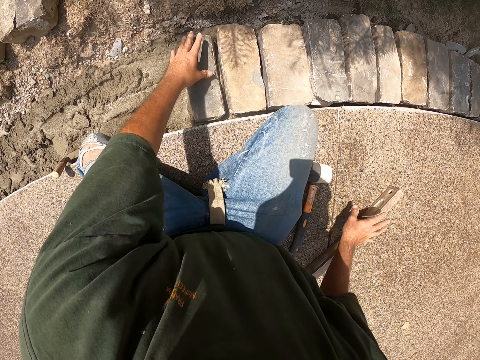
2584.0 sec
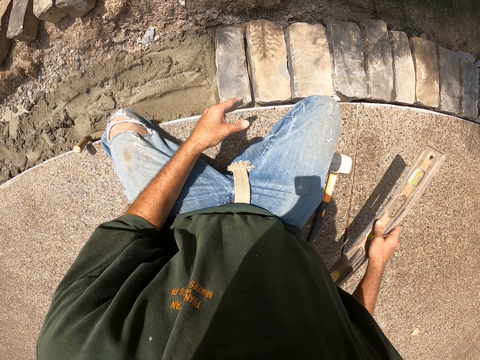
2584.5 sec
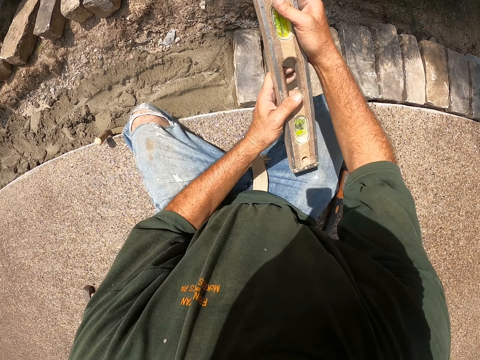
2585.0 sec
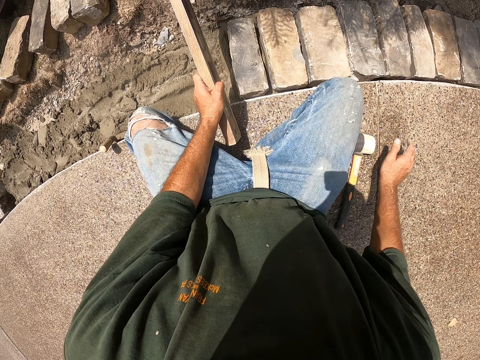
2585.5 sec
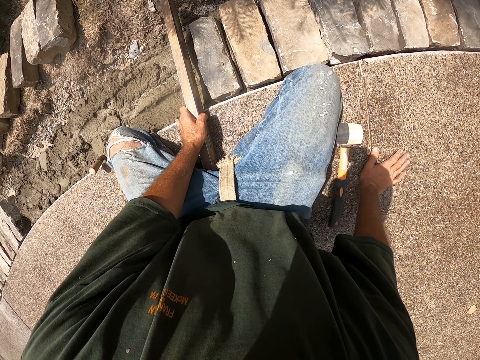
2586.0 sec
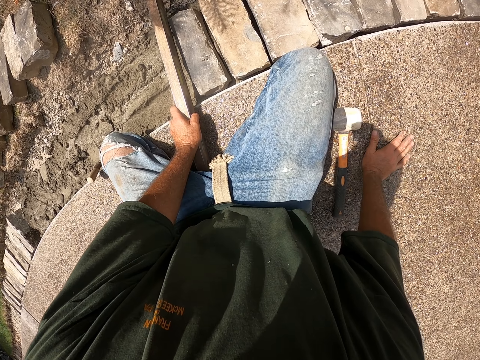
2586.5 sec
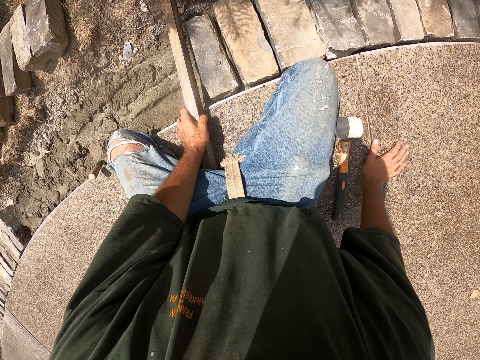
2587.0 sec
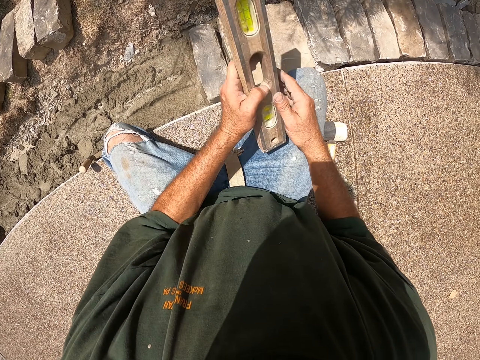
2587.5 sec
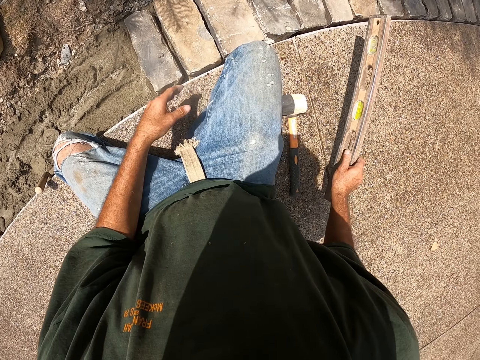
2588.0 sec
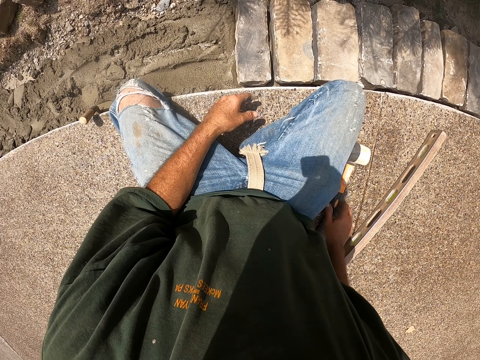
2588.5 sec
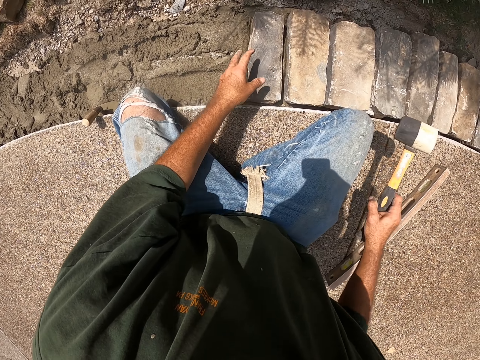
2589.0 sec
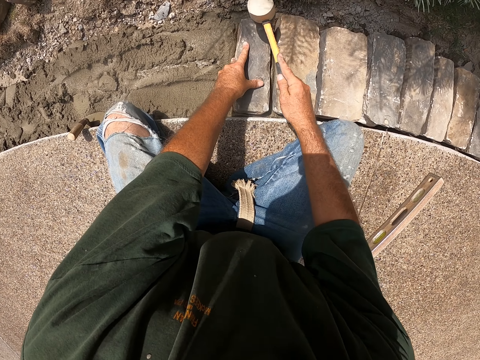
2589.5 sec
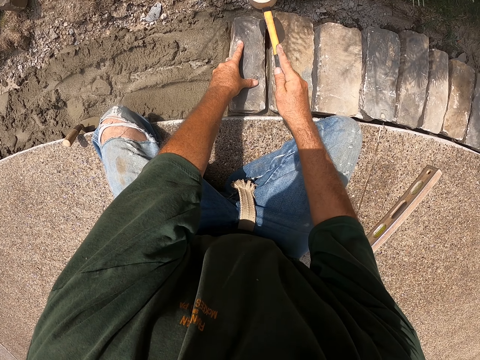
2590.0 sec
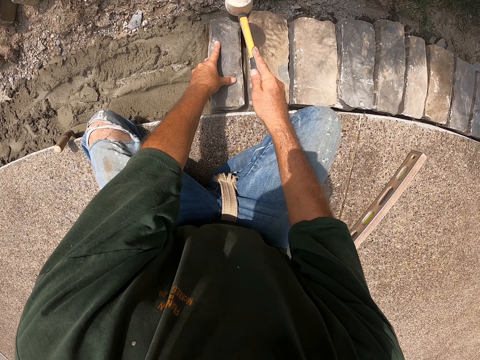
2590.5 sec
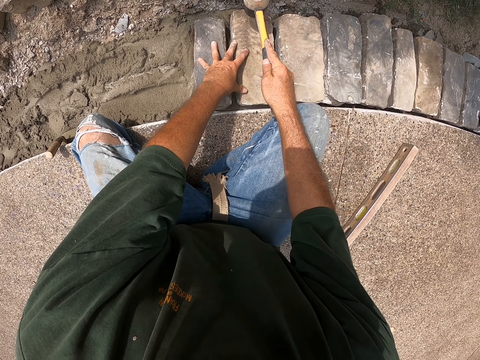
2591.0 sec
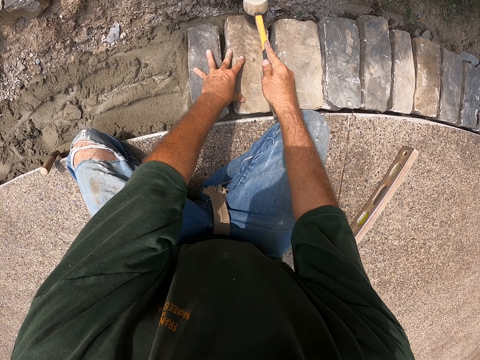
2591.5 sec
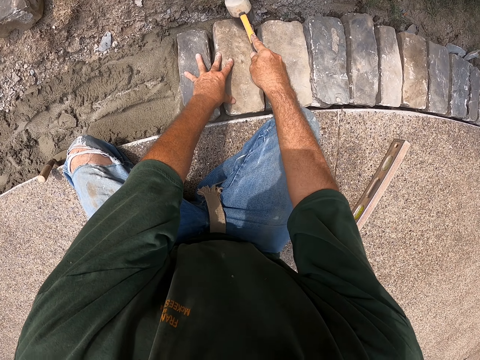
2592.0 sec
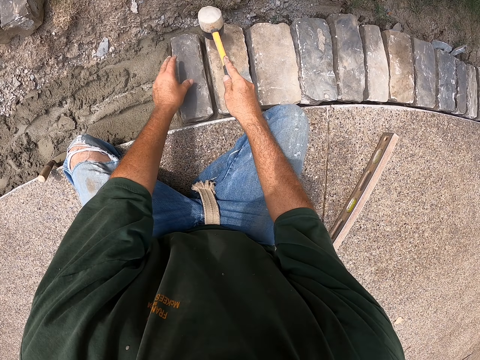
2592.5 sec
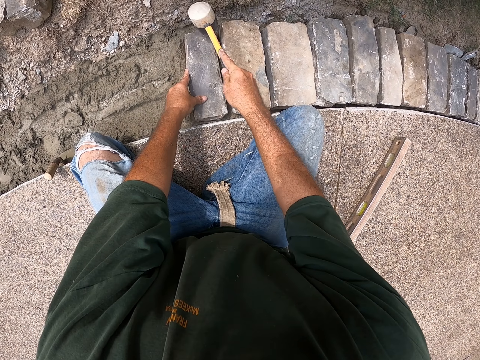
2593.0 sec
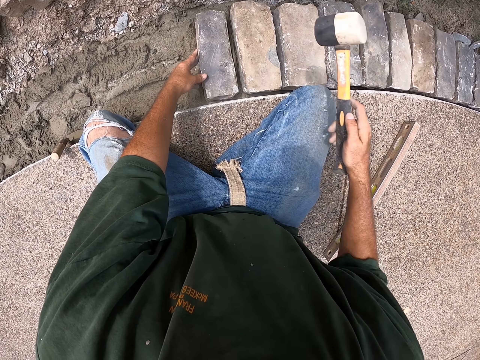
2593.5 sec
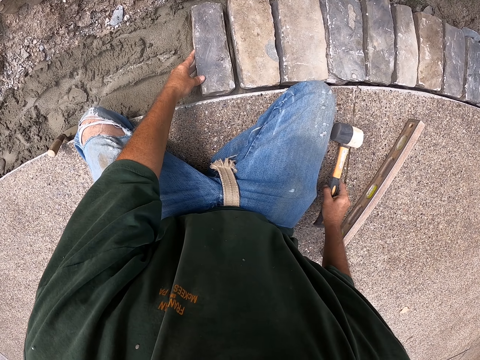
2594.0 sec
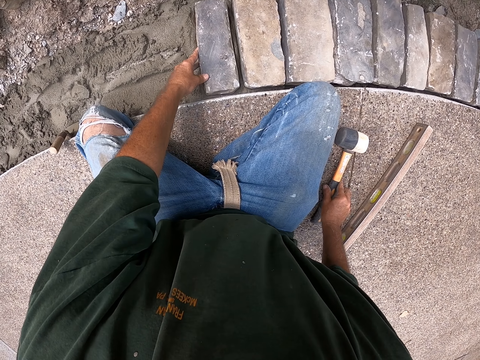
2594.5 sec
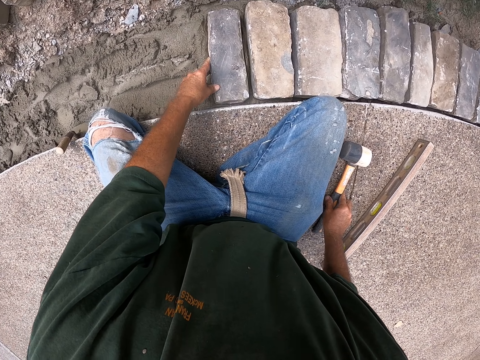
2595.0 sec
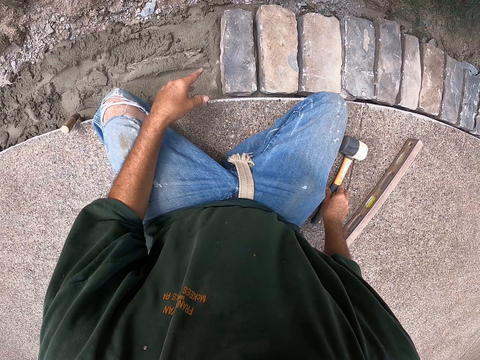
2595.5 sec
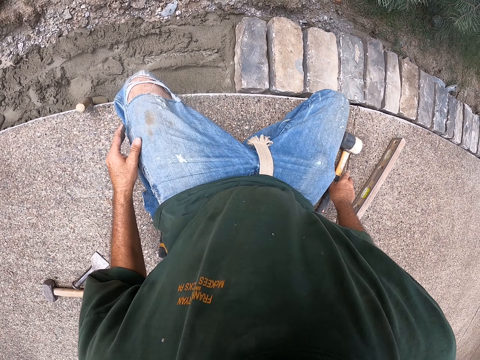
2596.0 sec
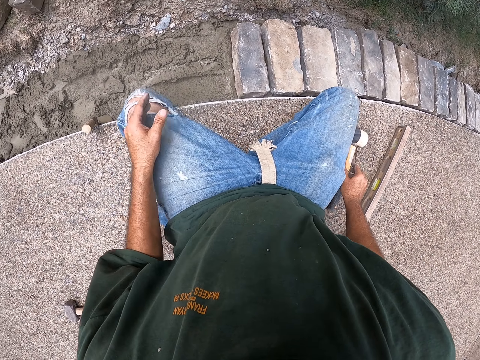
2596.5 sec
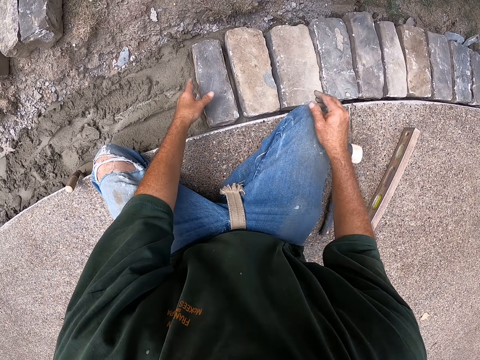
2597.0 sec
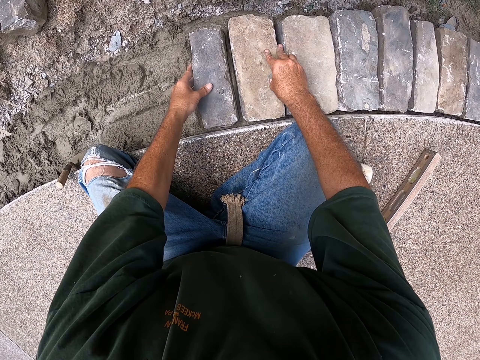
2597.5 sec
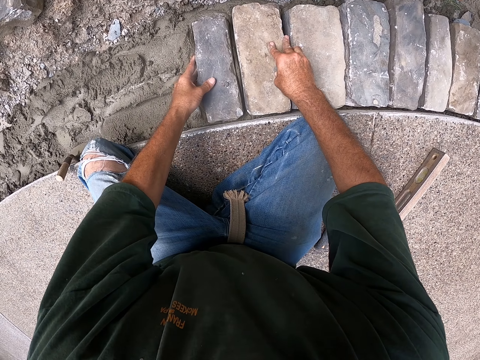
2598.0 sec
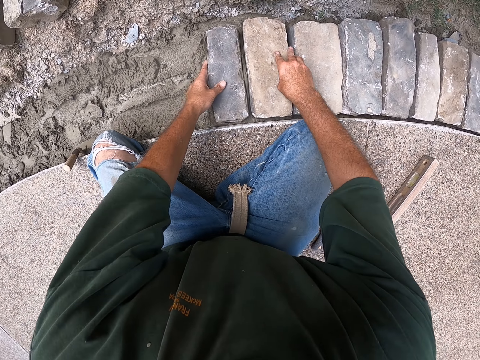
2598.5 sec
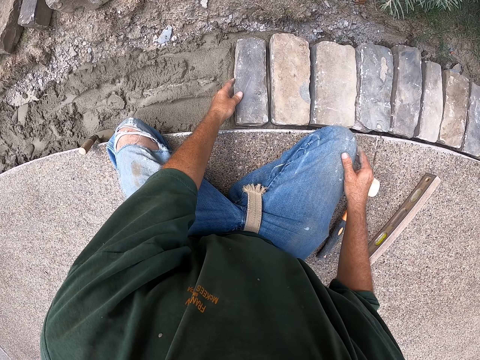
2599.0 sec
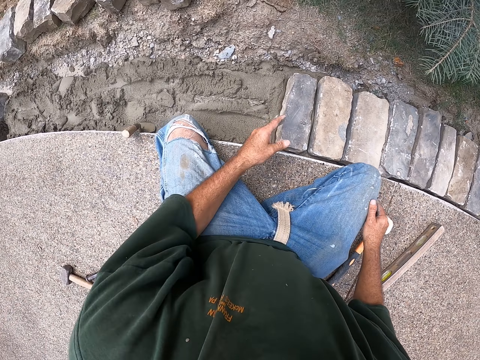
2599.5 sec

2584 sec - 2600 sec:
The camera wearer picks up a spirit level. They hold the level. They switch the spirit level to the other hand. They put a hand on the floor. They level bricks with the spirit level. They switch the spirit level to the other hand. They put down the spirit level. They pick up a mallet. They put a hand on a brick. They hit the bricks with the mallet. They put down the mallet. They move hands. They touch the bricks, move the bricks with hands.

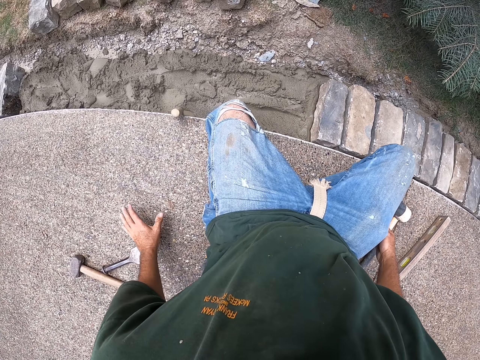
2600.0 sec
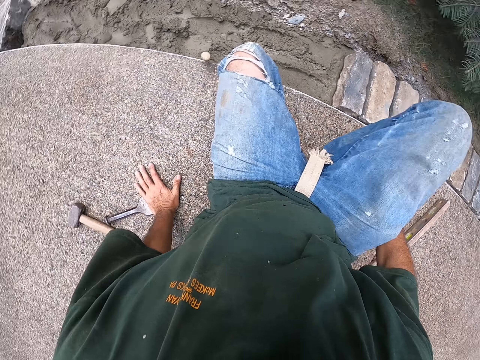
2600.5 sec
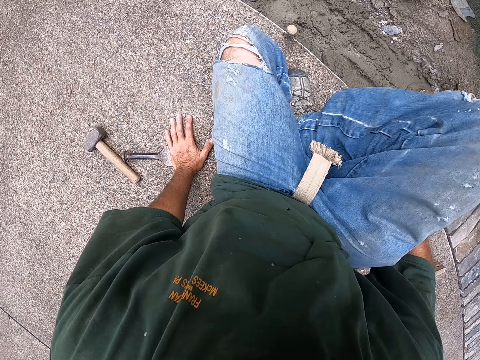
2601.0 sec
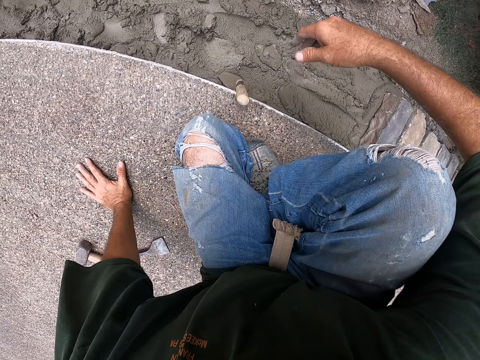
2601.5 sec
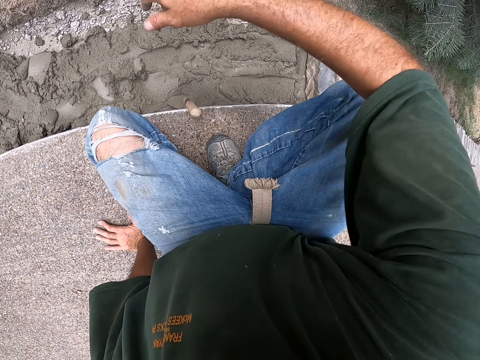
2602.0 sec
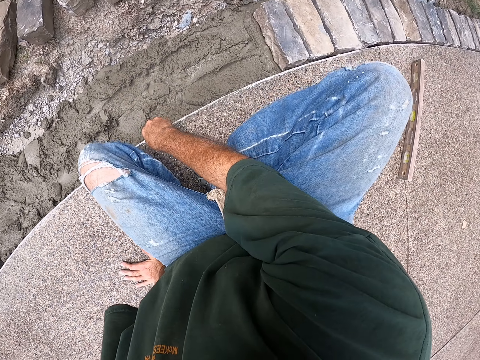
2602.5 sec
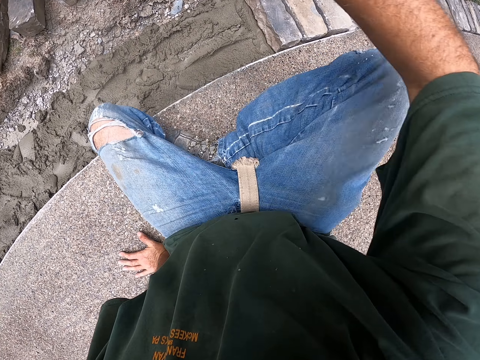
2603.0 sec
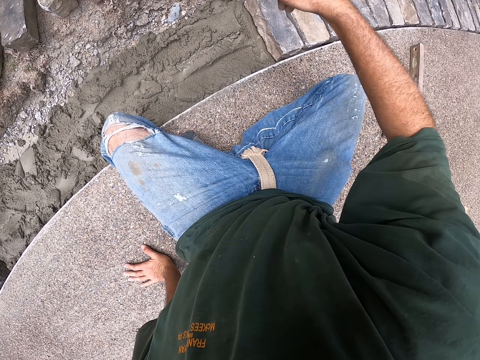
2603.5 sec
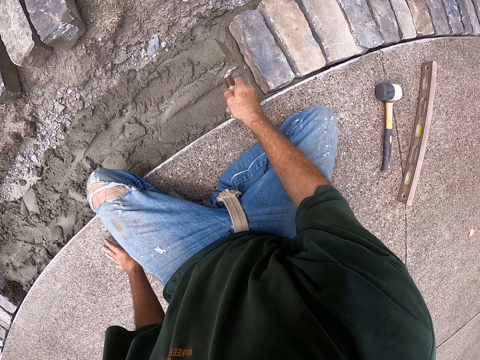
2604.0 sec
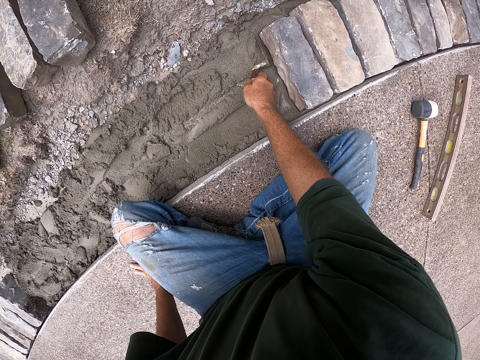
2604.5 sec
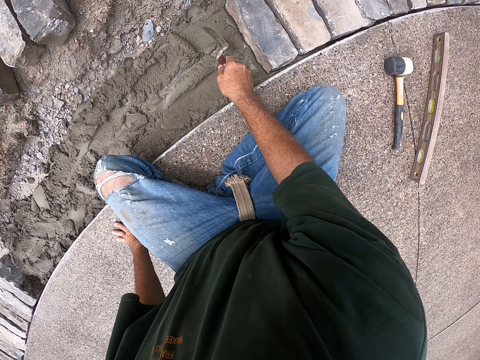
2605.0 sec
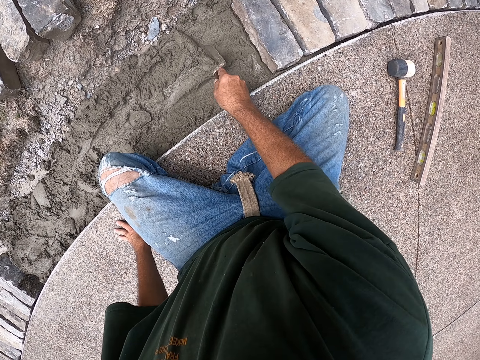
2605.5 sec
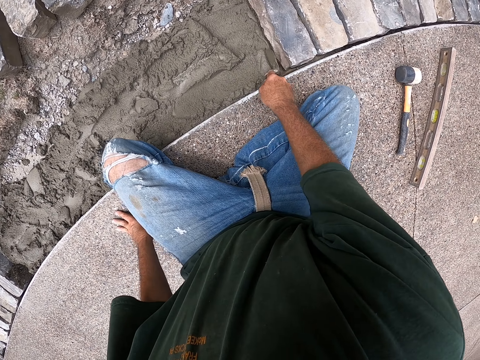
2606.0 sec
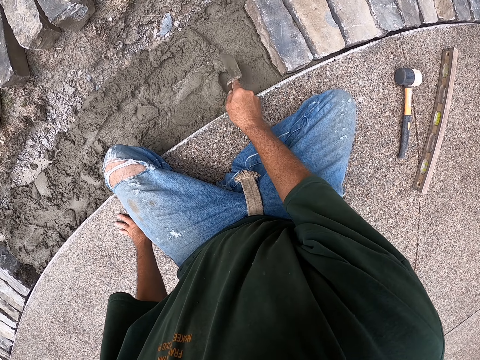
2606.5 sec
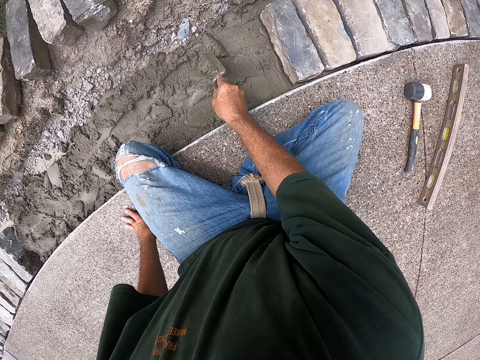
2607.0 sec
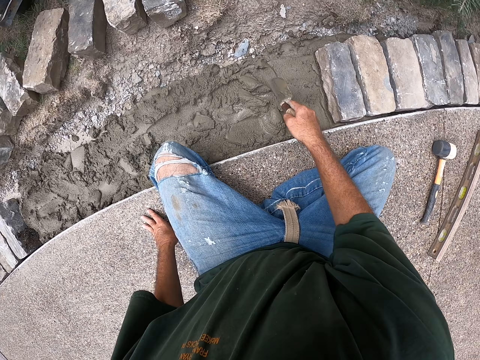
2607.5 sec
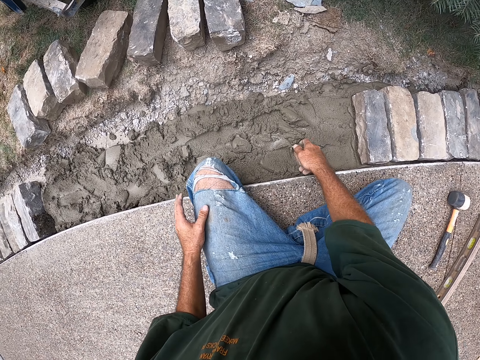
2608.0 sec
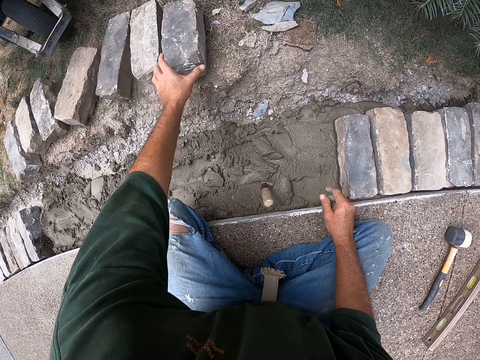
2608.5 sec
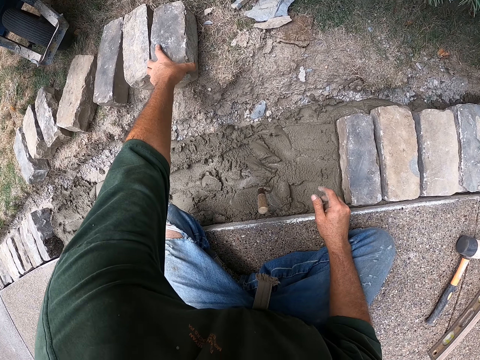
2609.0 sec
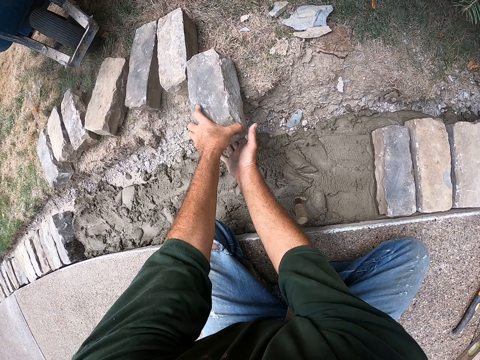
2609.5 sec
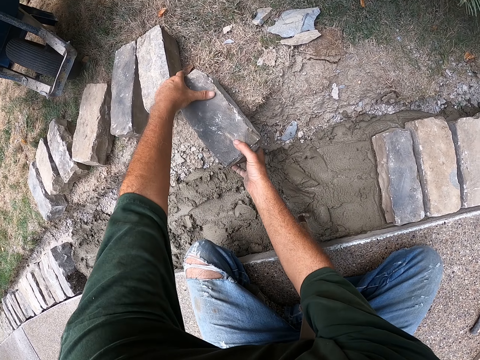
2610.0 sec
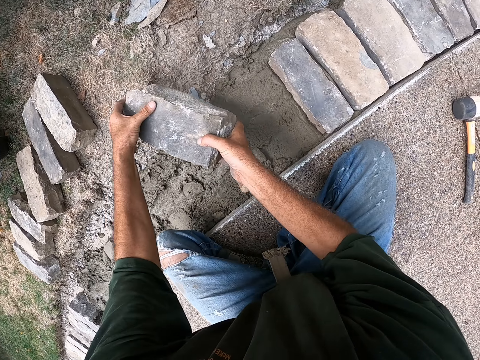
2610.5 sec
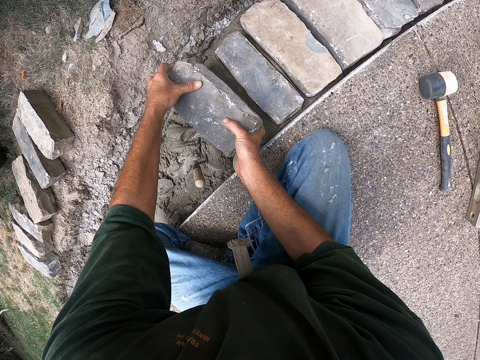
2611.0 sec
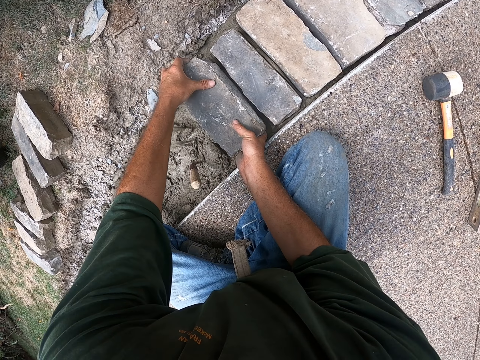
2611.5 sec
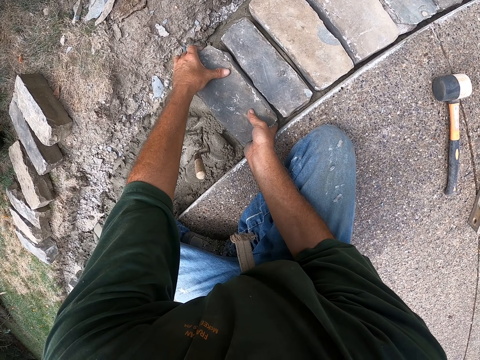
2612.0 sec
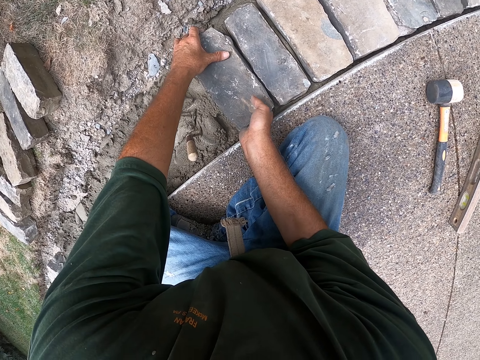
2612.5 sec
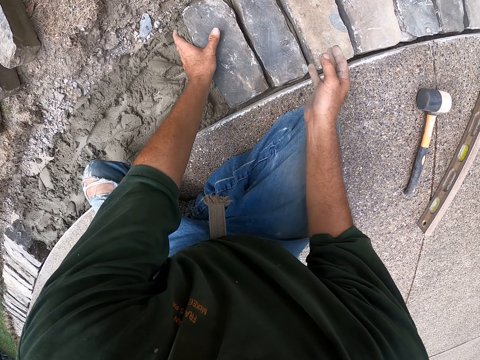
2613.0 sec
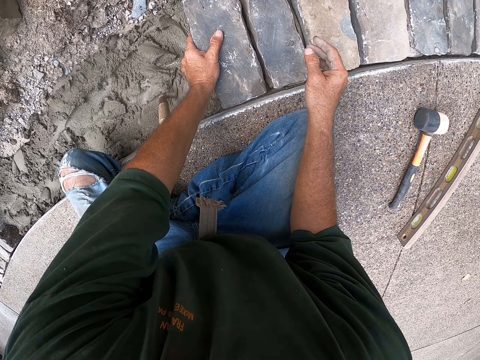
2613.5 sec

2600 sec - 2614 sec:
The camera wearer moves his body. He puts a hand on the floor. He moves on the floor, picks up a gauging trowel. He sits on the floor. He moves concrete with the trowel. He smears the concrete. He puts down the trowel. He moves a brick with a hand, picks up the brick with hands. He lays the brick. He puts down concrete with hands.
